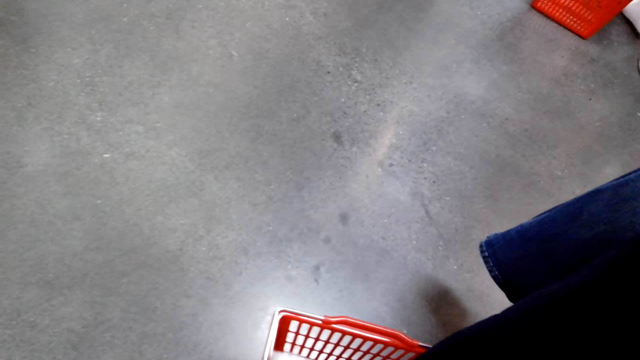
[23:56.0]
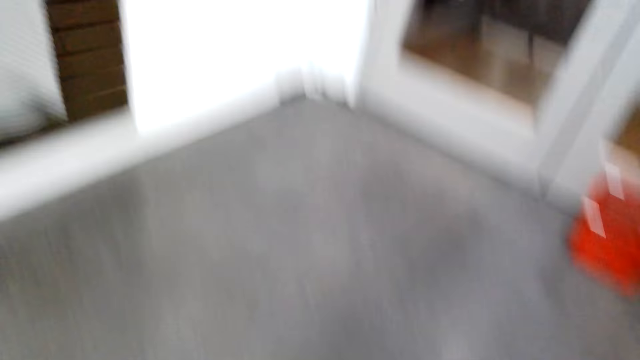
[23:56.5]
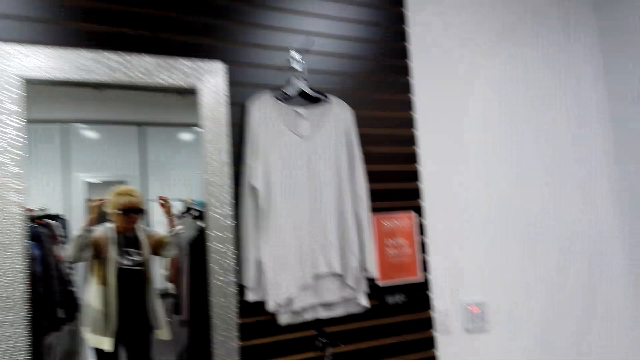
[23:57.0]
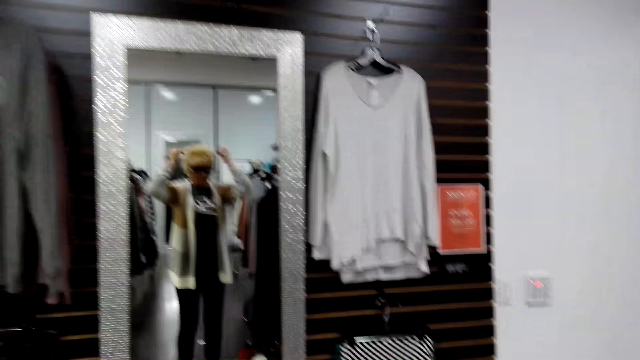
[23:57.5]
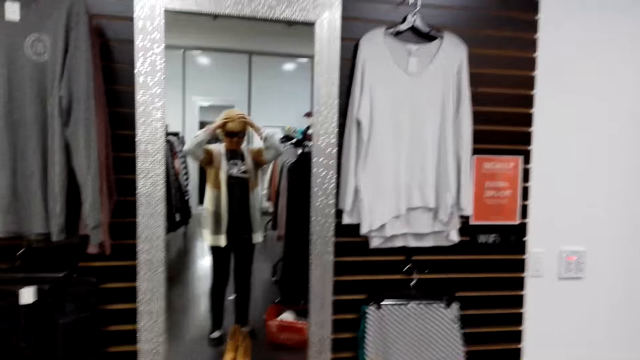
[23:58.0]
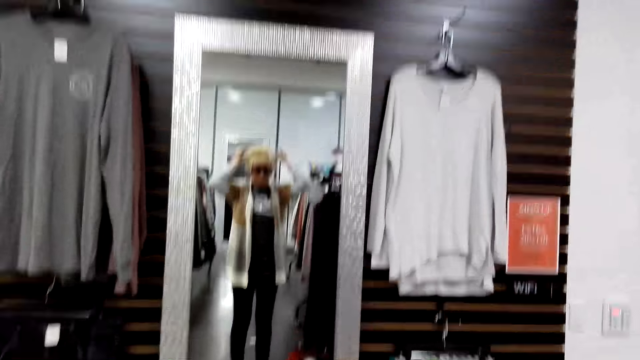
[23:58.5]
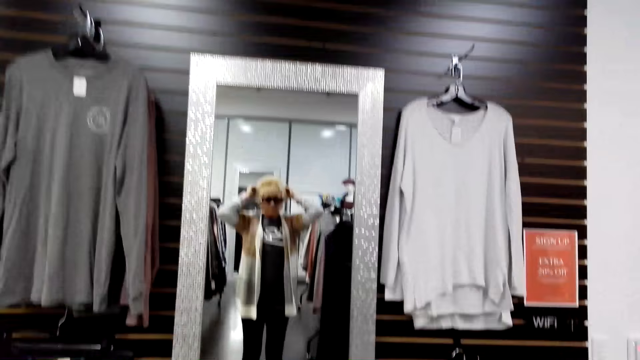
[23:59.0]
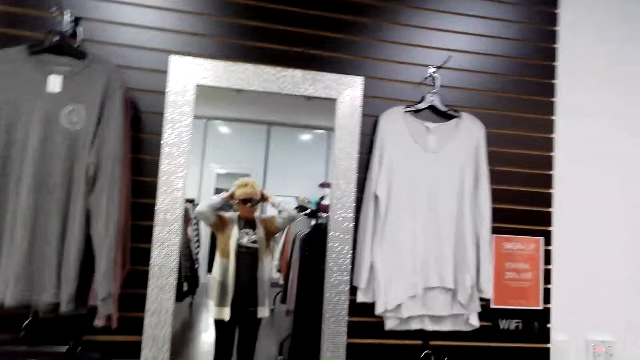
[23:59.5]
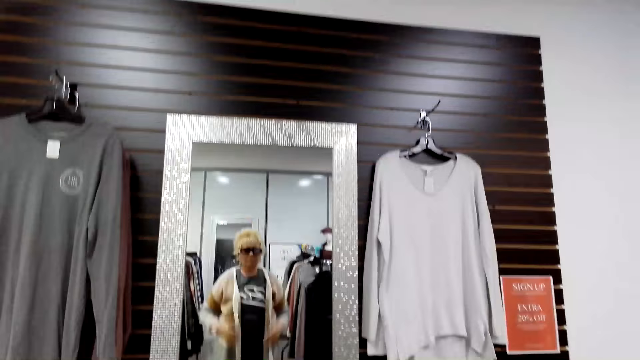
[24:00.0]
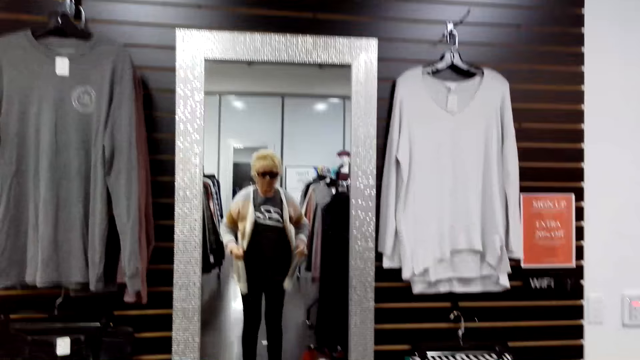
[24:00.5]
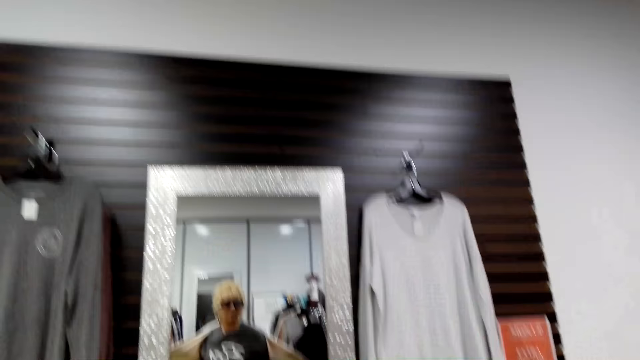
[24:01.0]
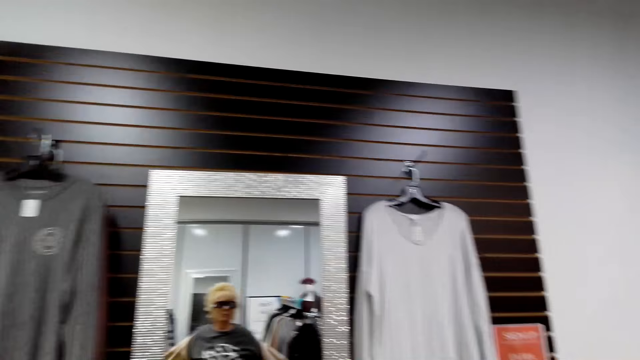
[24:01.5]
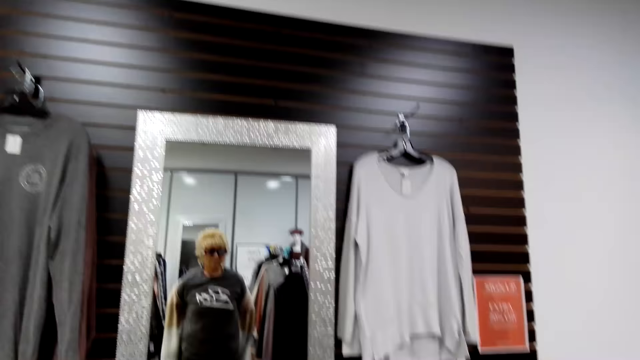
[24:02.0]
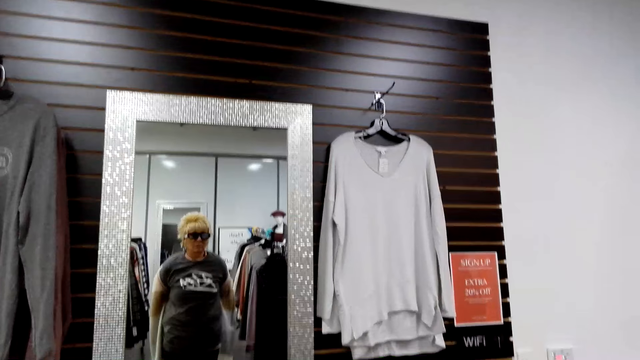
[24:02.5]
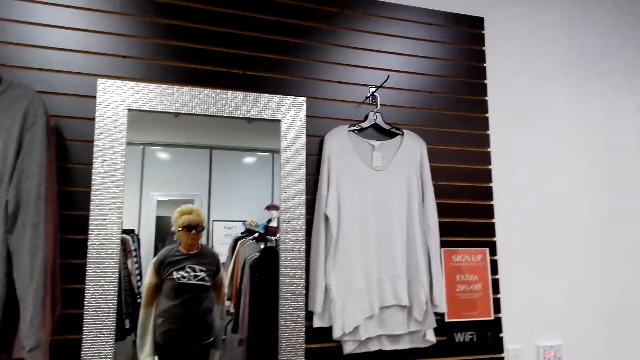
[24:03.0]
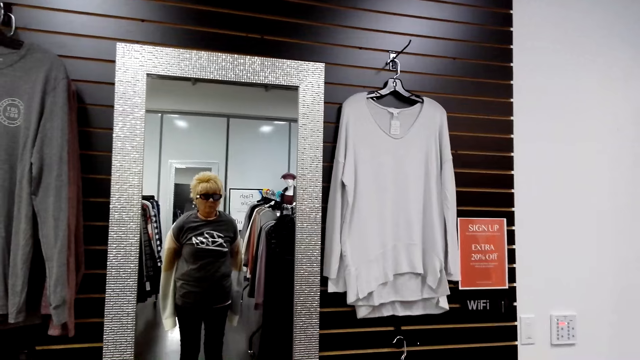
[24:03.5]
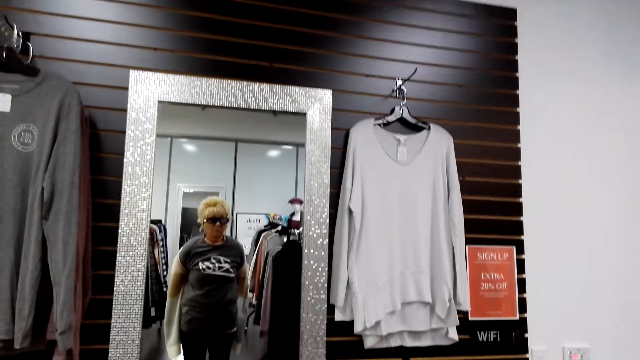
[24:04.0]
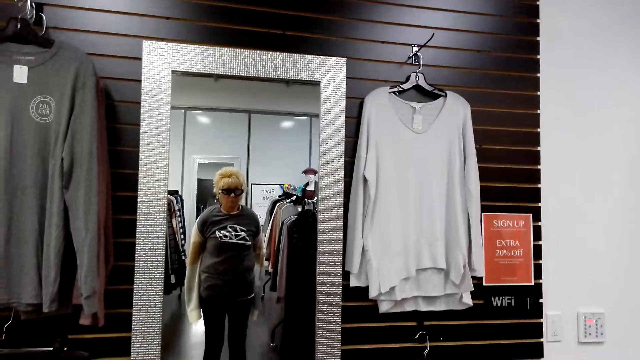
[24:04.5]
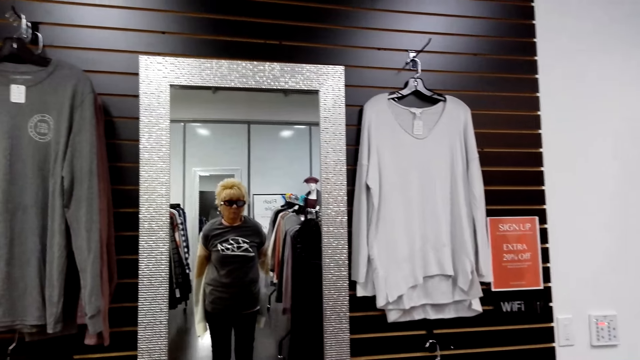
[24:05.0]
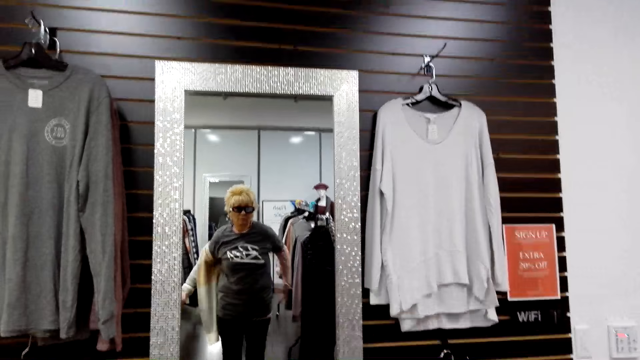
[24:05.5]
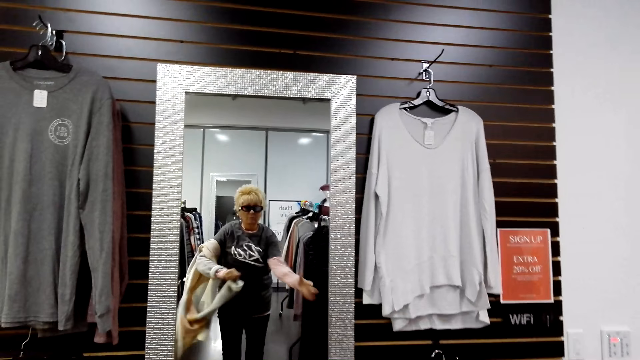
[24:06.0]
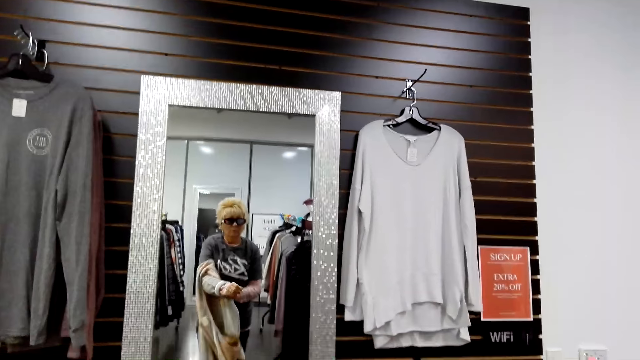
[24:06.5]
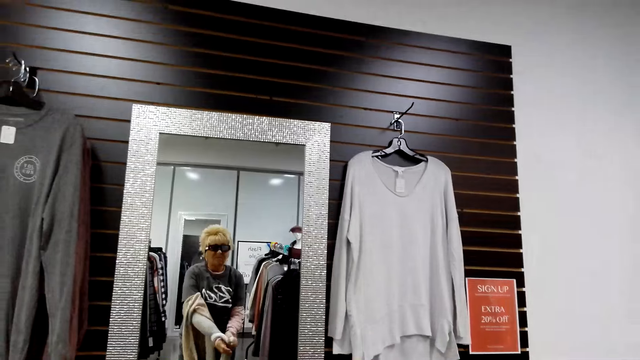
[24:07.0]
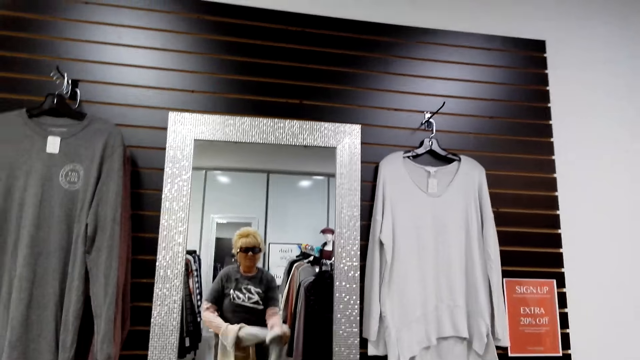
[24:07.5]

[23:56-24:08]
The camera wearer fixes her hair. She looks at the mirror. She removes the cardigan.

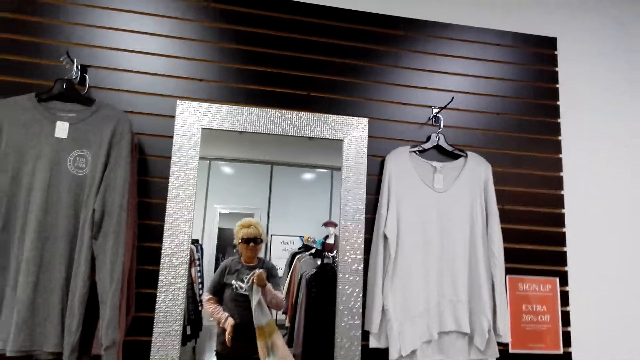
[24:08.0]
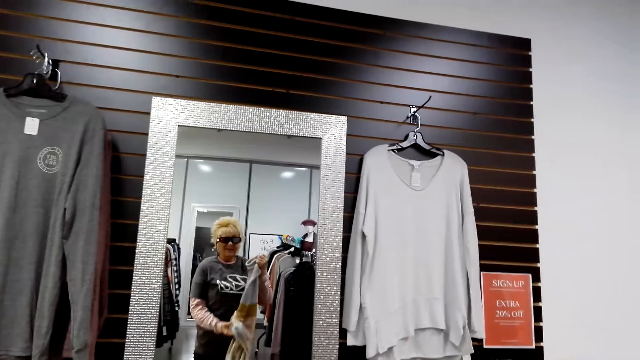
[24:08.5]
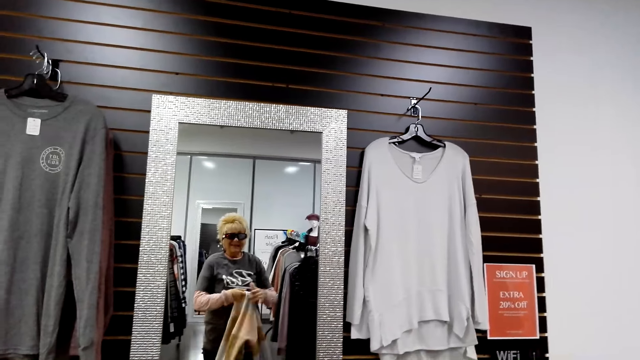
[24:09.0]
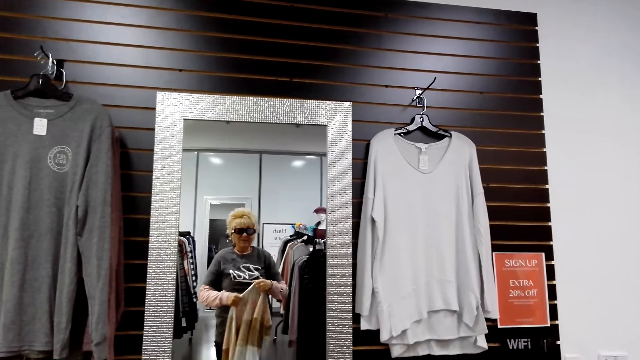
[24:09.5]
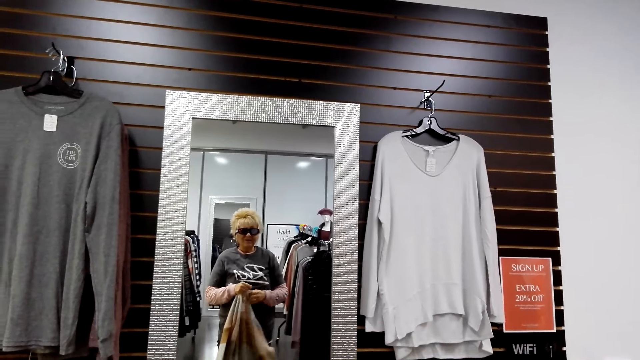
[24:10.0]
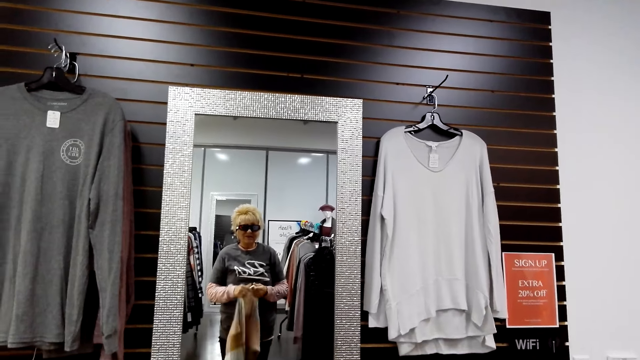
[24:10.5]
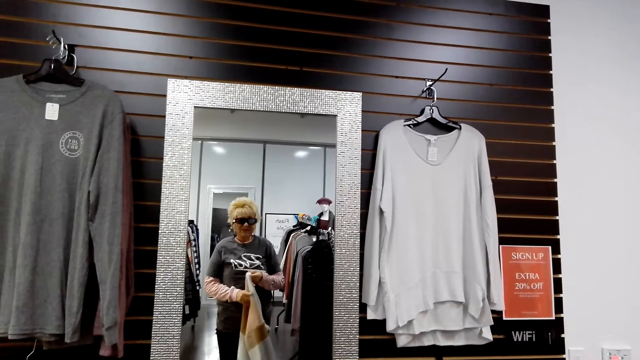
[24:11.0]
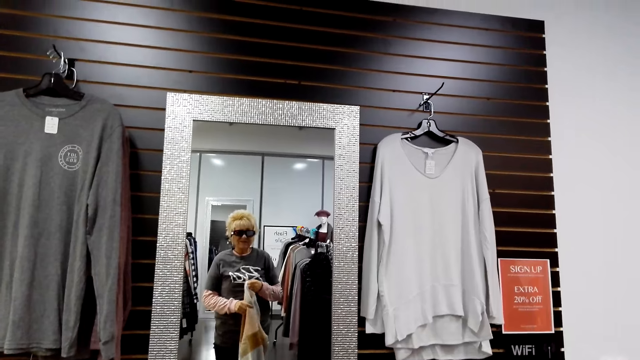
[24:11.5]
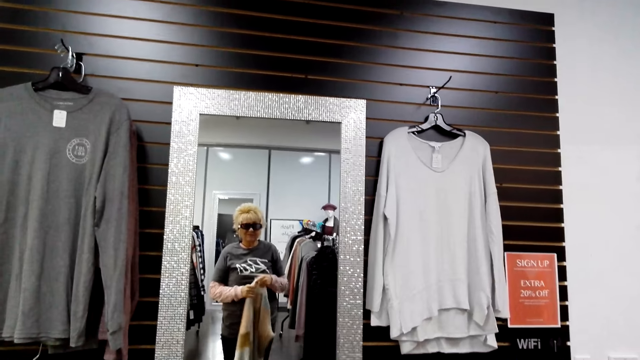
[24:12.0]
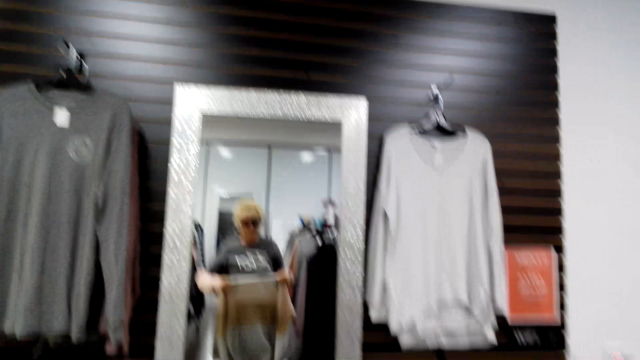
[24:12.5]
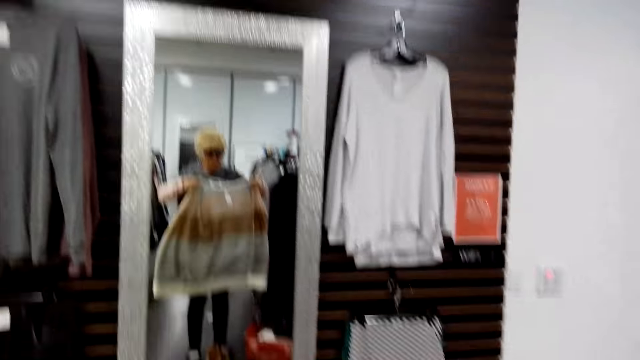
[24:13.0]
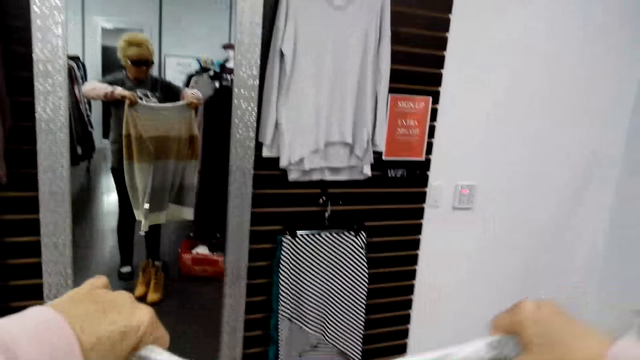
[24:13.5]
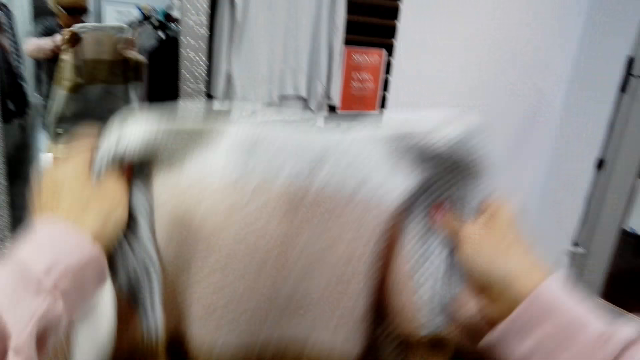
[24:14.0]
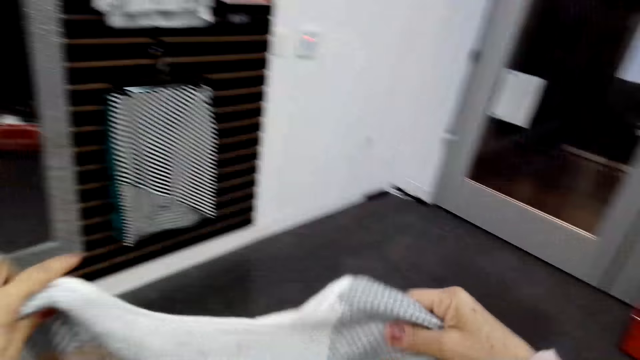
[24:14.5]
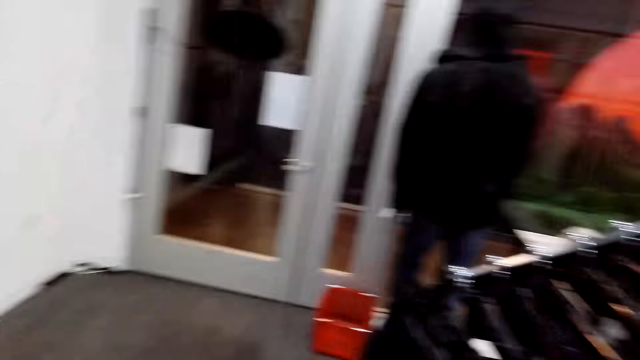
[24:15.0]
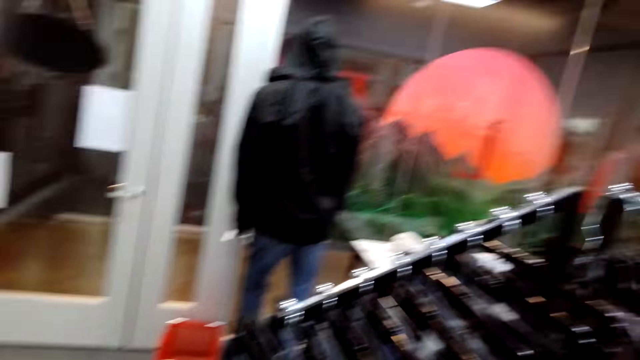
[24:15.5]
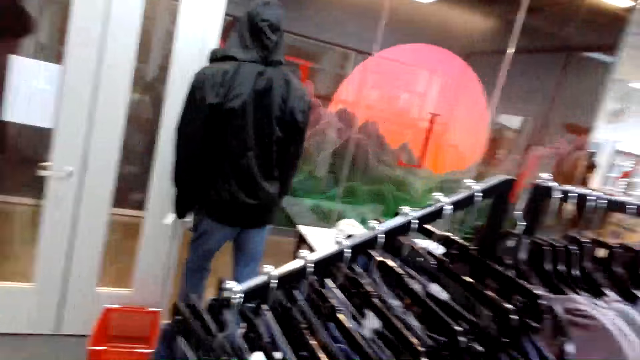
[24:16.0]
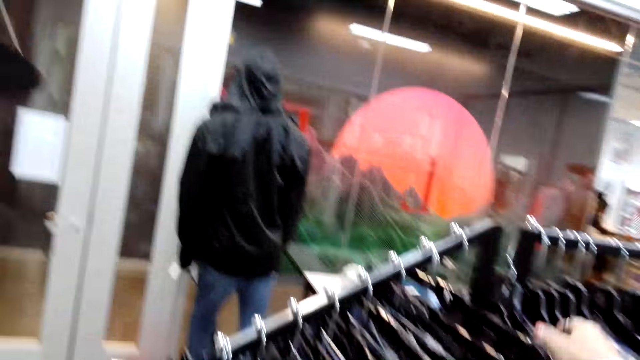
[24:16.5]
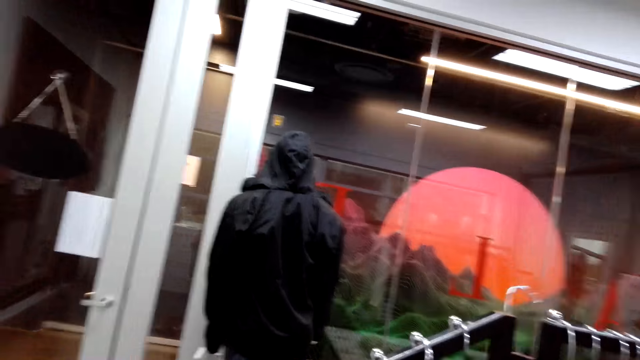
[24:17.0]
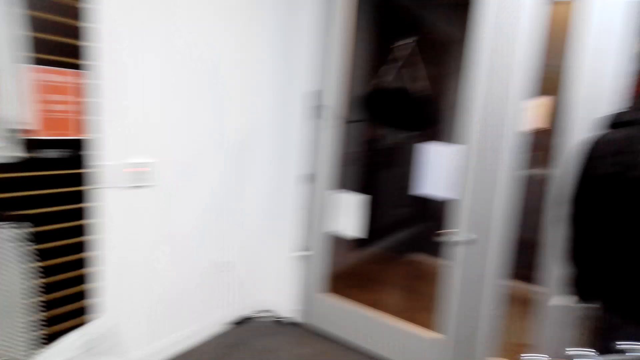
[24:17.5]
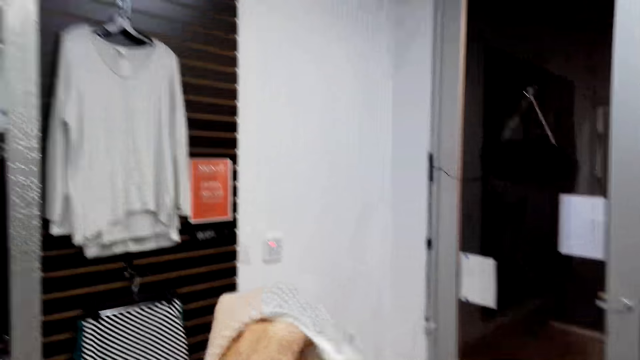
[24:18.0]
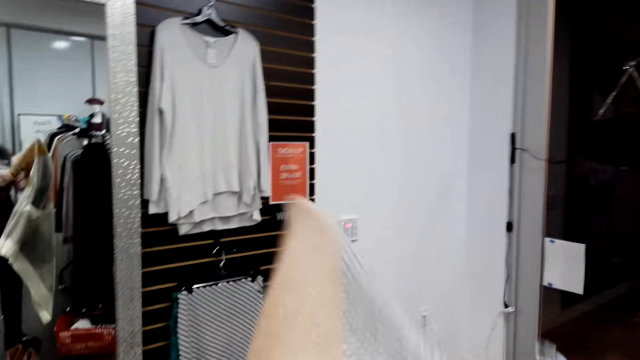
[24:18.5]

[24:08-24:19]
The camera wearer looks around.
